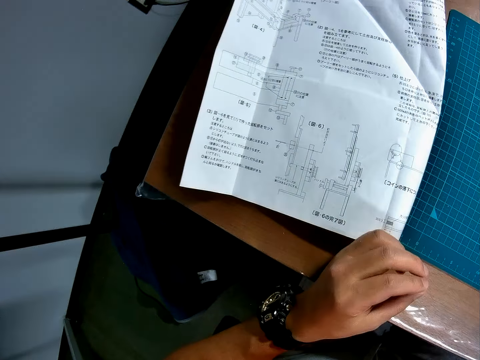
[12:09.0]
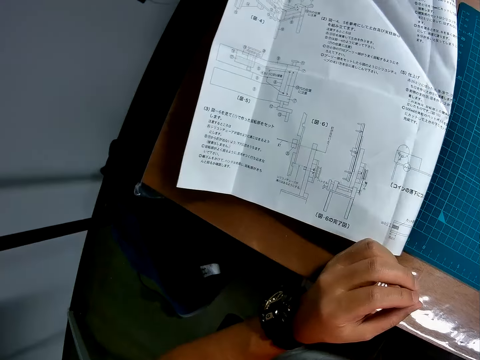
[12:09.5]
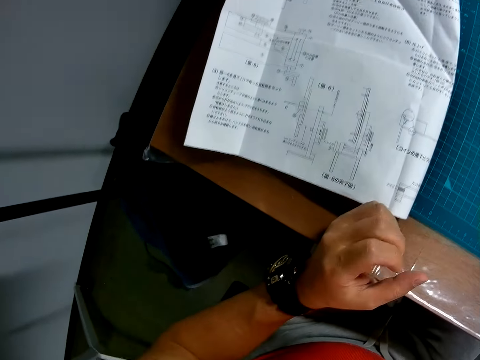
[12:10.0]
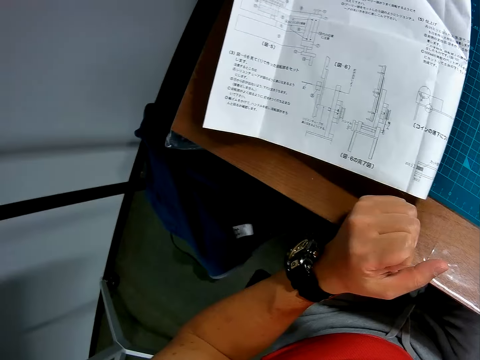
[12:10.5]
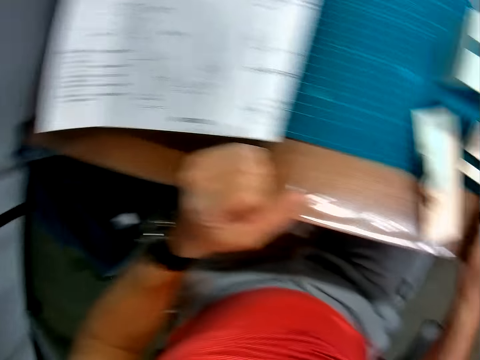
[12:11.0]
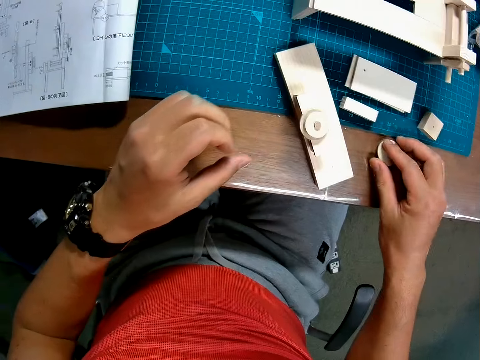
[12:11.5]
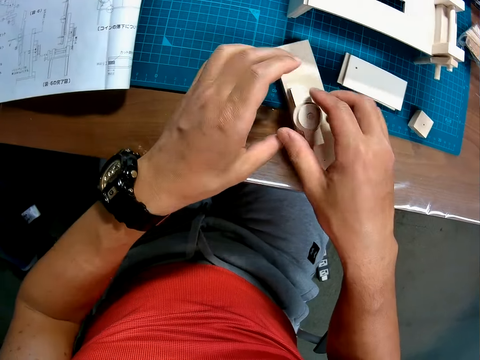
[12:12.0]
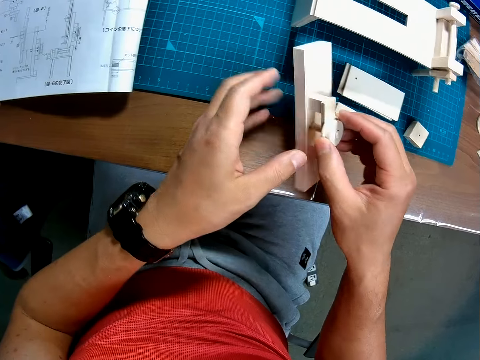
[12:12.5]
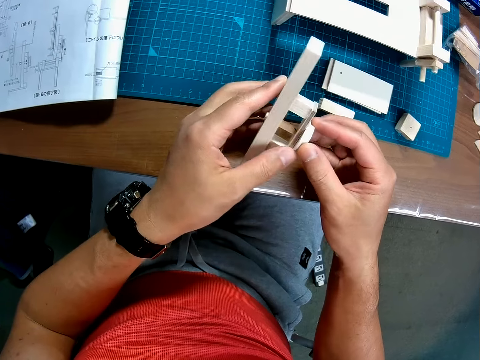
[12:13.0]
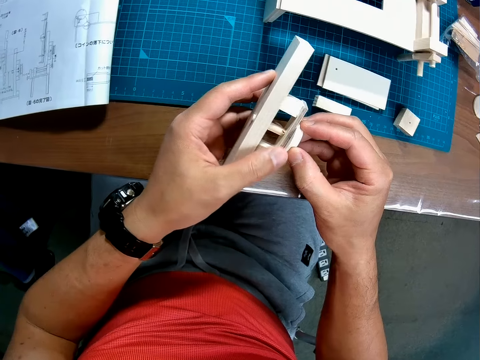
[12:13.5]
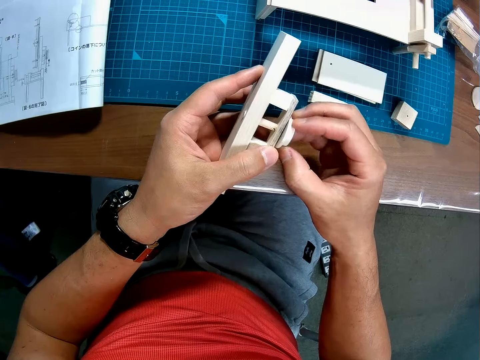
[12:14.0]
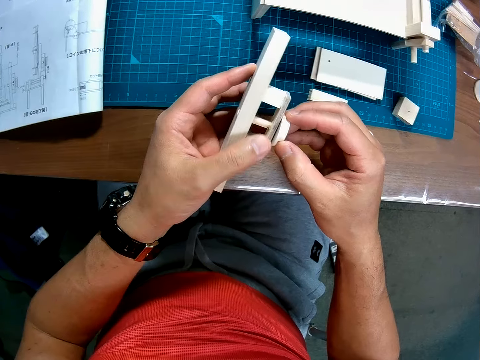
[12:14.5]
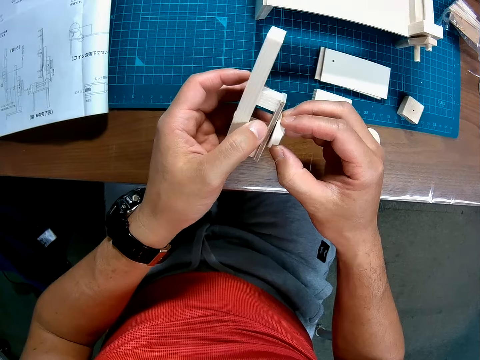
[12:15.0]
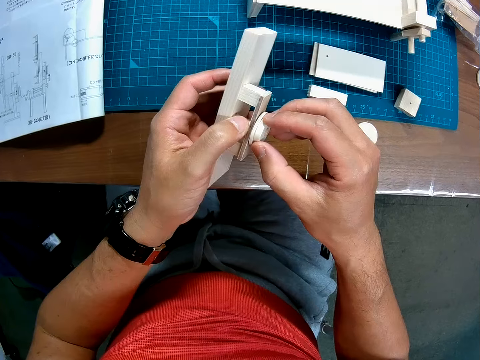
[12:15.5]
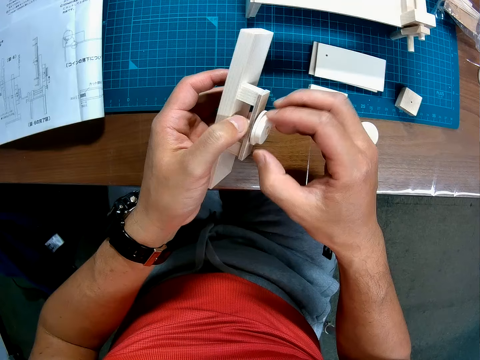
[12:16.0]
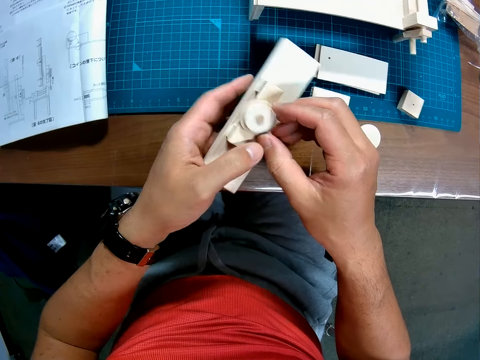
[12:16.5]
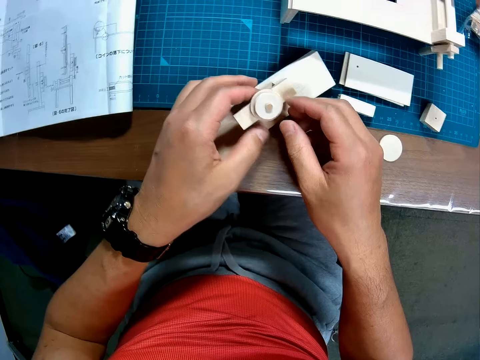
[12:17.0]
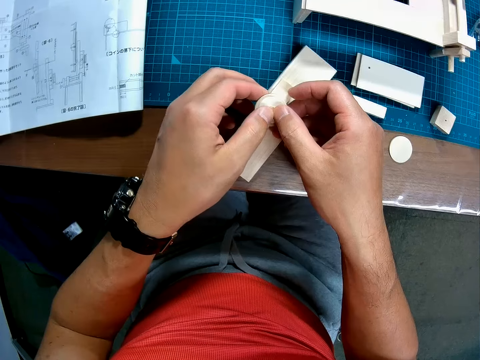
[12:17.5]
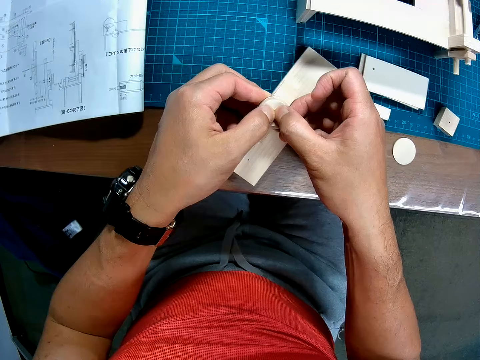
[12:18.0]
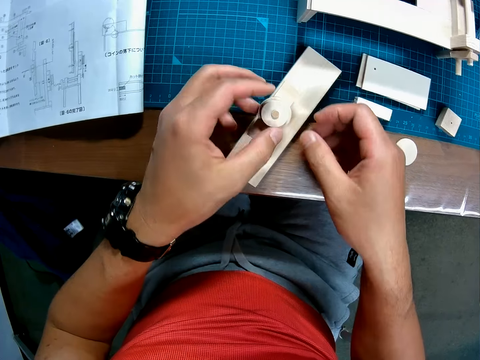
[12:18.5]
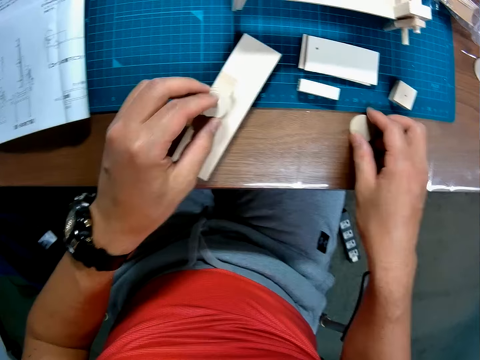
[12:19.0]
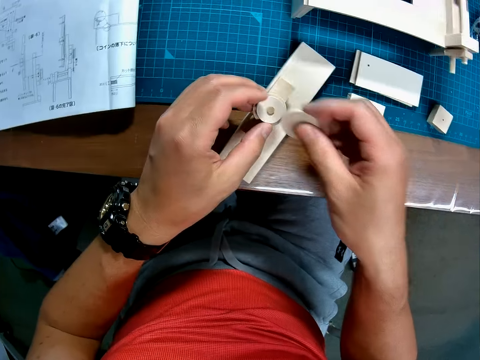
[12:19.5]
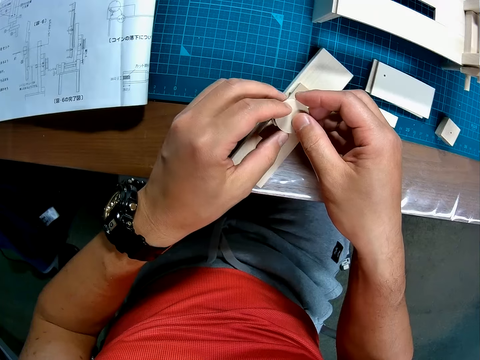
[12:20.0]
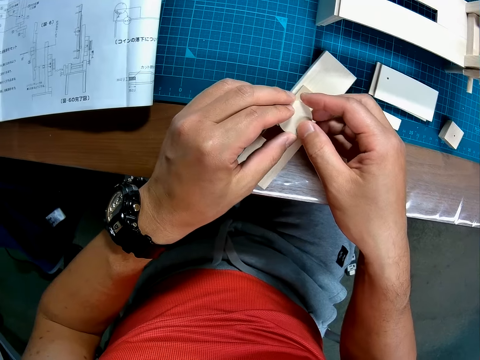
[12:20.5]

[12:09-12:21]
The camera wearer drops the circular piece in his hand on the table. He turns the circular piece on the wooden assembly, and picks up the wooden assembly or bigger woodcraft from the table. He stares at the woodcraft. He drops the wooden assembly on the table. He presses the circular pieces into the wooden assembly. He picks up another circular piece from the table. He places the circular piece on the small rod in the wooden assembly.

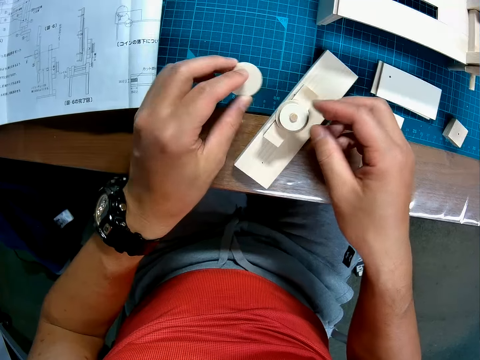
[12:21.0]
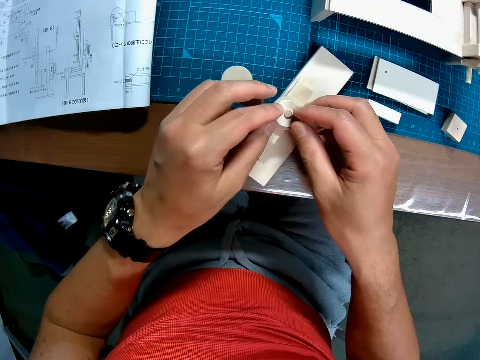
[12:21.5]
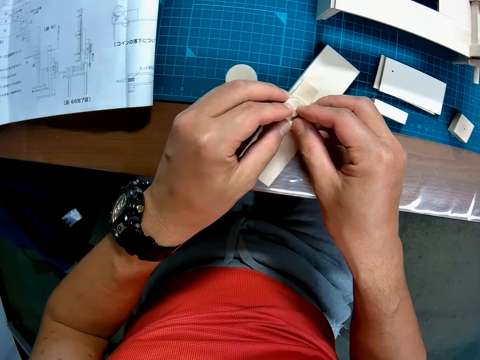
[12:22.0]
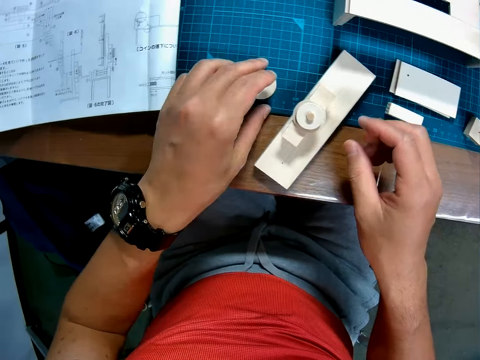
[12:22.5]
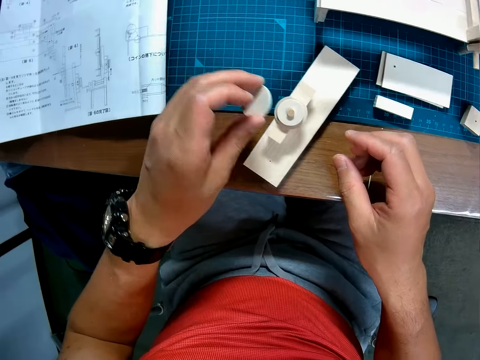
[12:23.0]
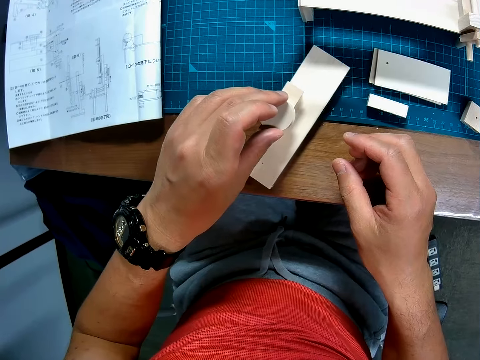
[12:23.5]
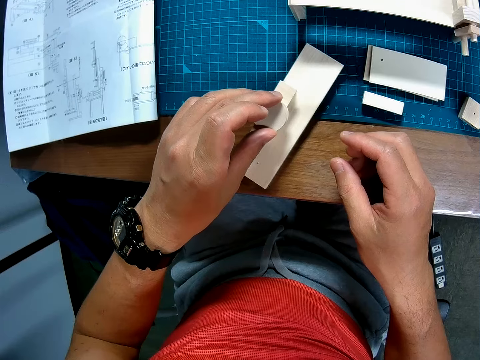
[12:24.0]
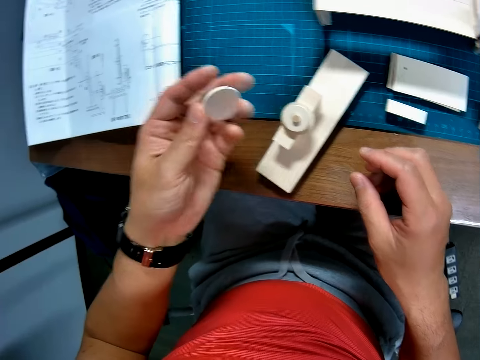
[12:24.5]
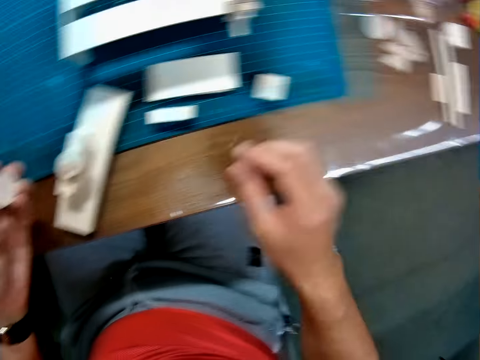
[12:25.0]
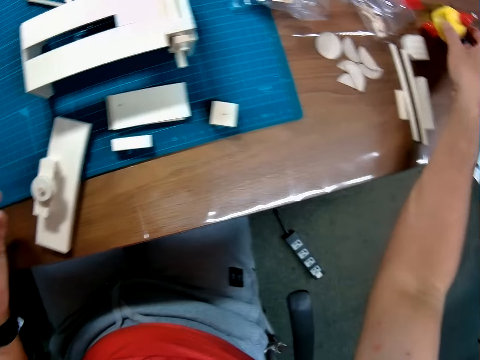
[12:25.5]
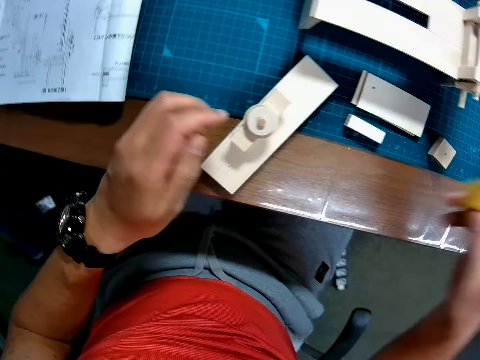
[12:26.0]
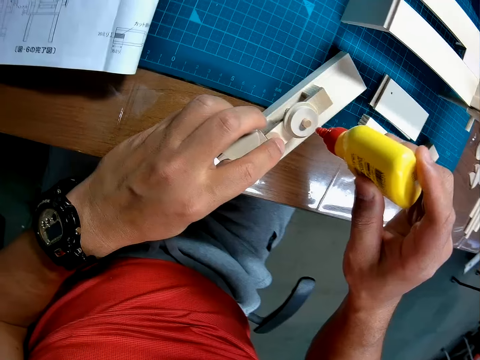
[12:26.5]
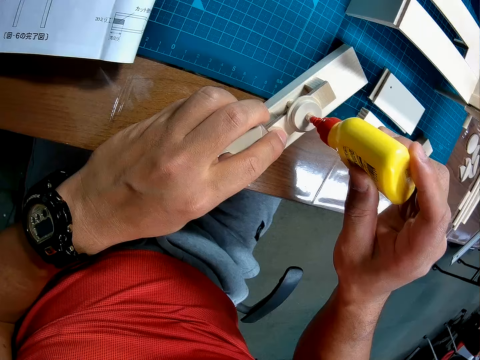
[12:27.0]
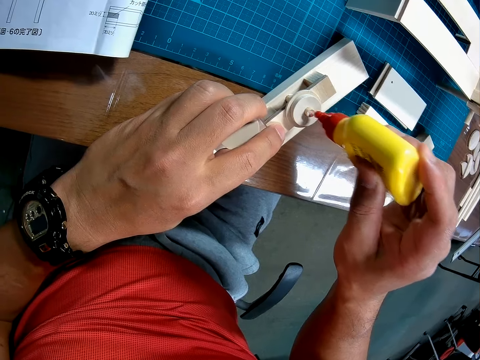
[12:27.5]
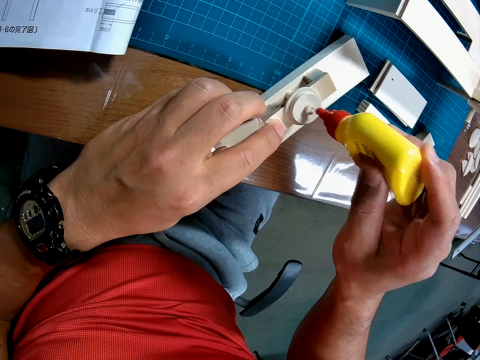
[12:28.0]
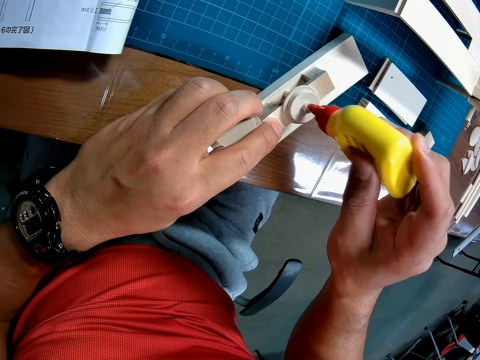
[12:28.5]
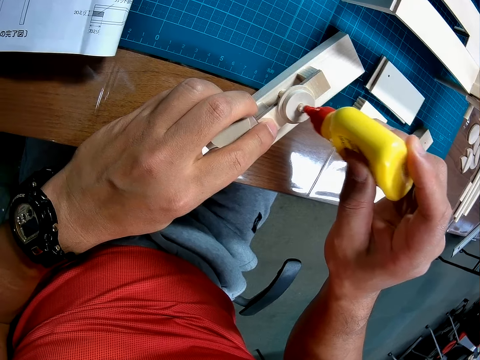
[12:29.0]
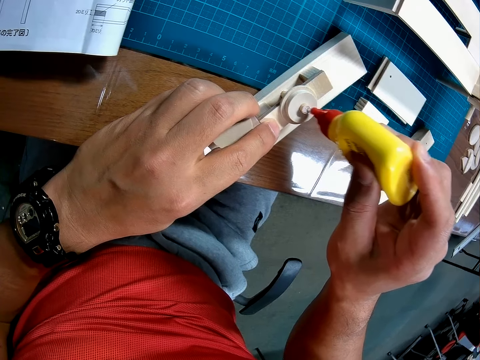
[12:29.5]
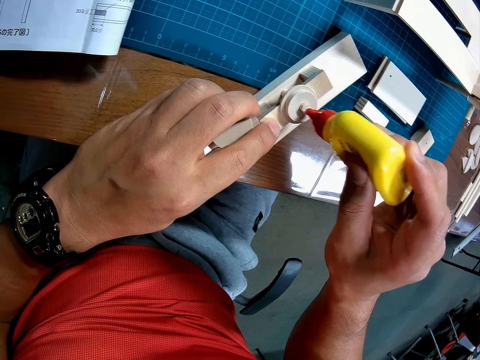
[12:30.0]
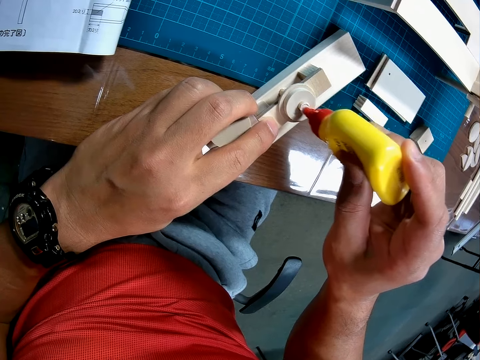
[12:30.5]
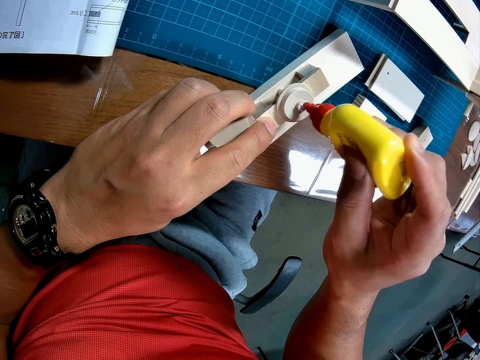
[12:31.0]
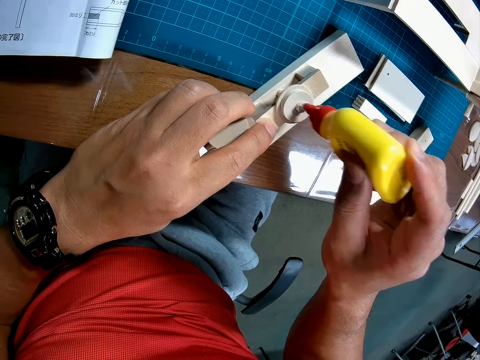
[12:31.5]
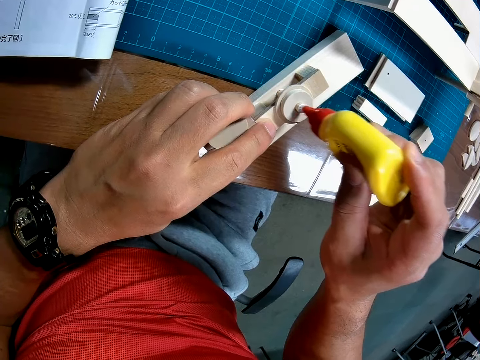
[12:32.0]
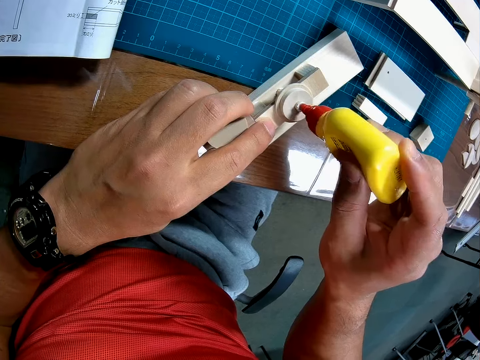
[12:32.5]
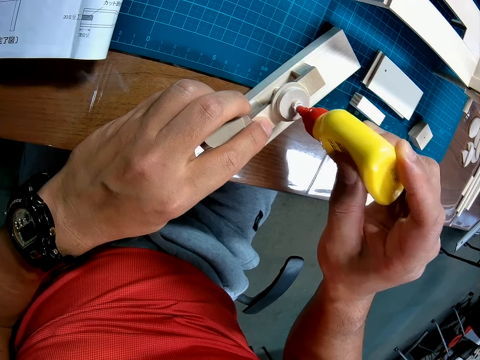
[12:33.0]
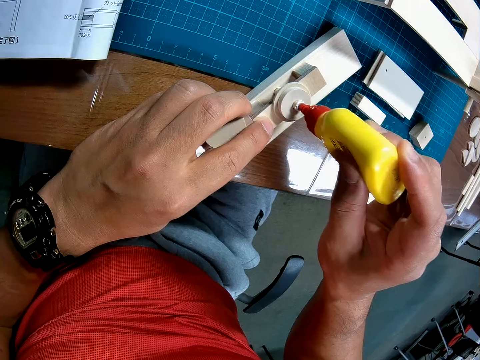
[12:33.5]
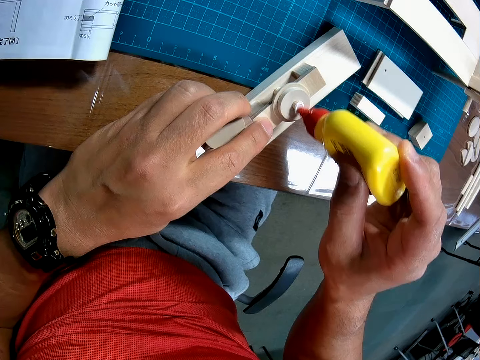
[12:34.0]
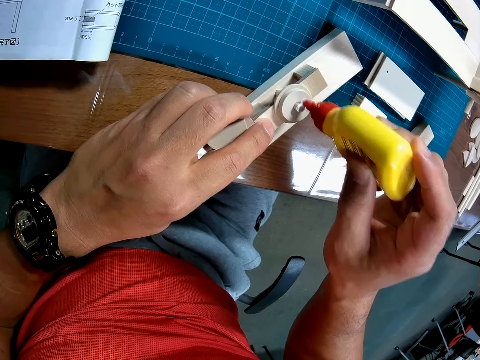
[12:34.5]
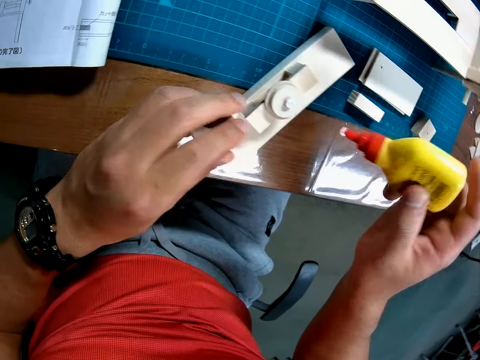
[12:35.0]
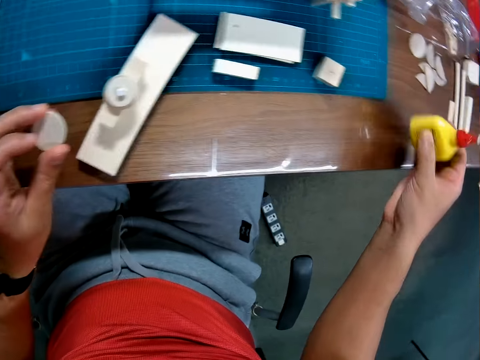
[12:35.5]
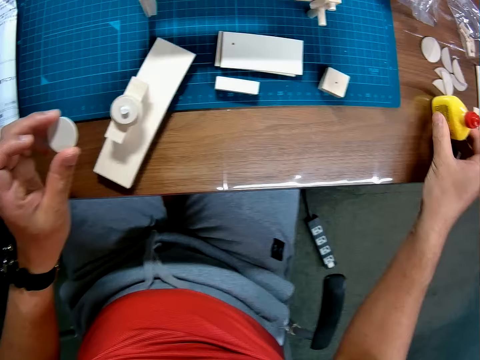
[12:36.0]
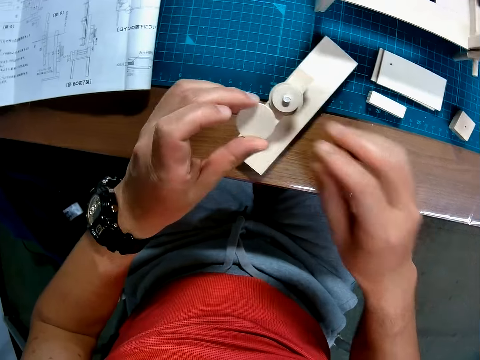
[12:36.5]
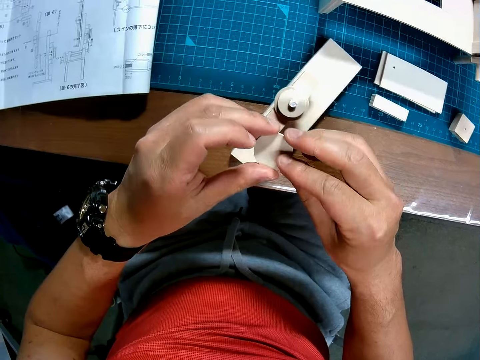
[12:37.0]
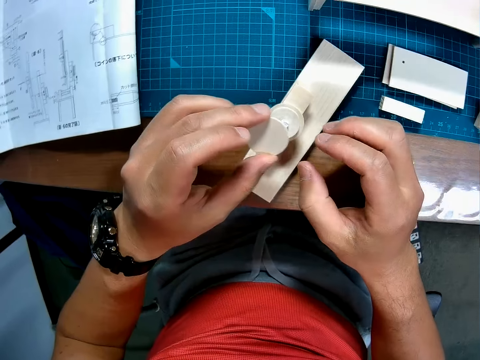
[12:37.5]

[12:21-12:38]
The camera wearer drops the circular piece on the table. They fix the woodcrafts together. They press the circular pieces into the wooden assembly. They pick up the circular piece from the table again. They place the circular piece on the small rod in the wooden assembly. They fix the woodcrafts together. They remove the circular piece from the small rod. They pick up the wood glue bottle from the table. They put wood glue on the small rod. They drop the wood glue bottle on the table. They place the circular piece on the small rod in the wooden assembly.
